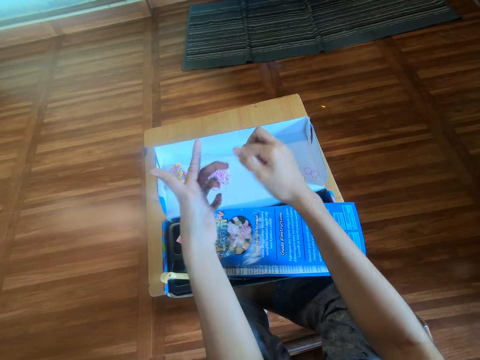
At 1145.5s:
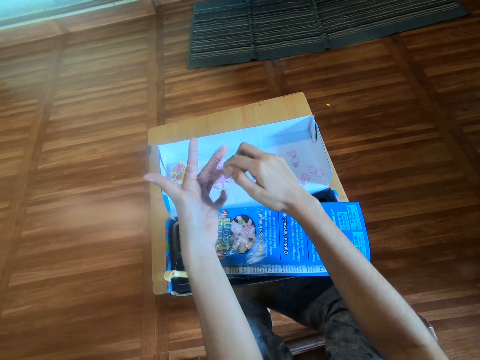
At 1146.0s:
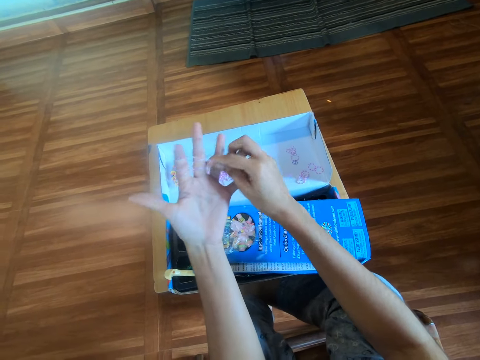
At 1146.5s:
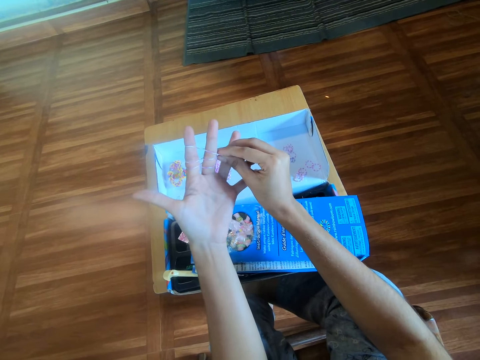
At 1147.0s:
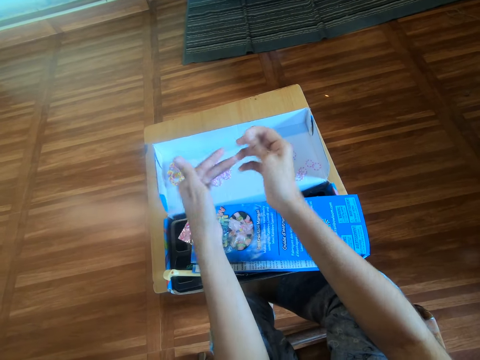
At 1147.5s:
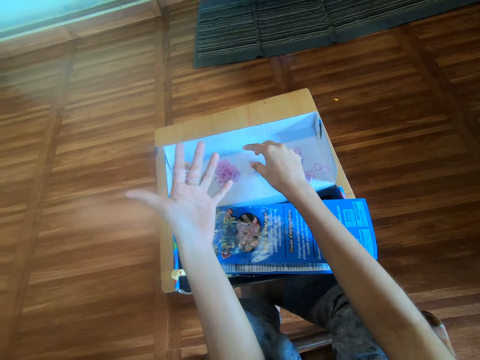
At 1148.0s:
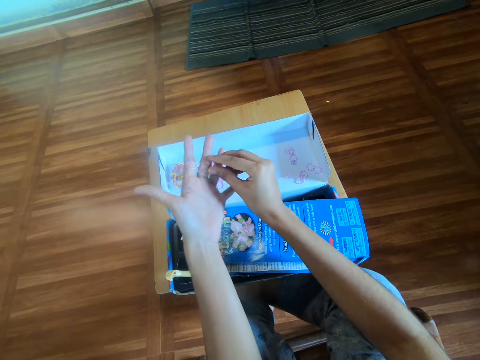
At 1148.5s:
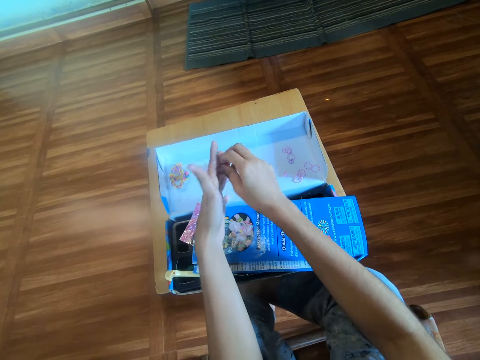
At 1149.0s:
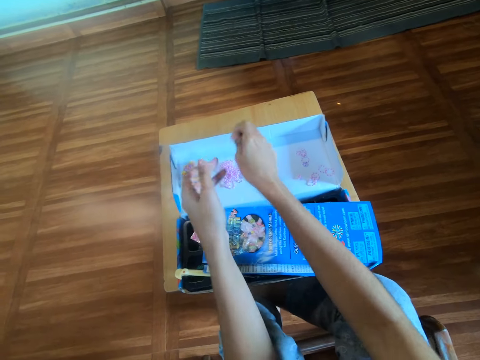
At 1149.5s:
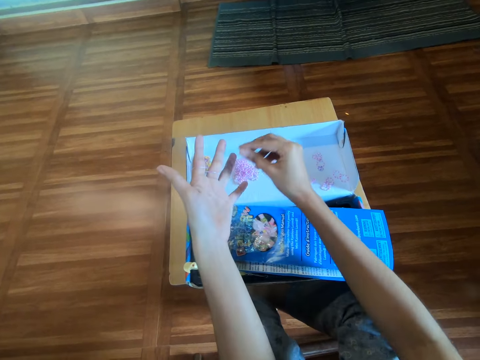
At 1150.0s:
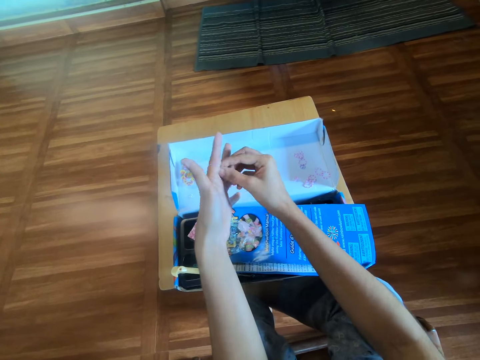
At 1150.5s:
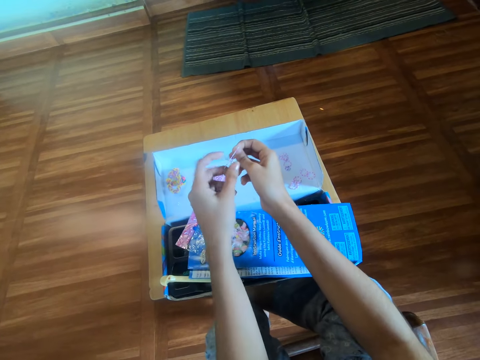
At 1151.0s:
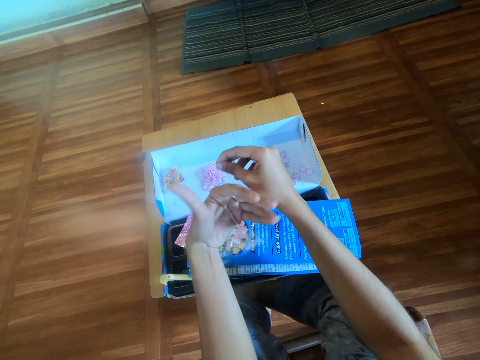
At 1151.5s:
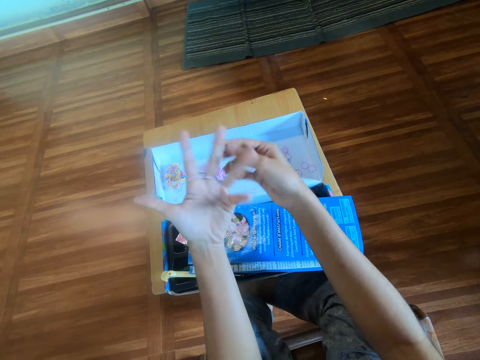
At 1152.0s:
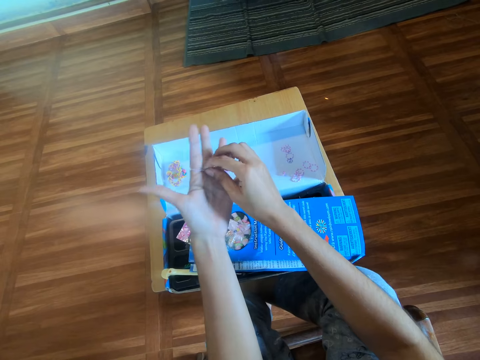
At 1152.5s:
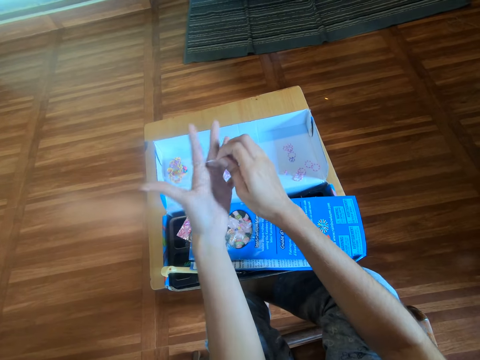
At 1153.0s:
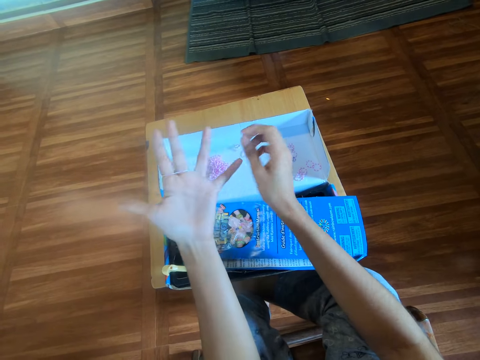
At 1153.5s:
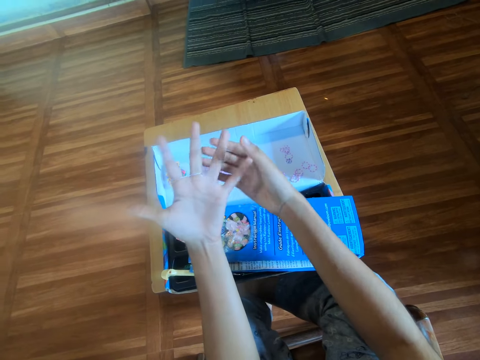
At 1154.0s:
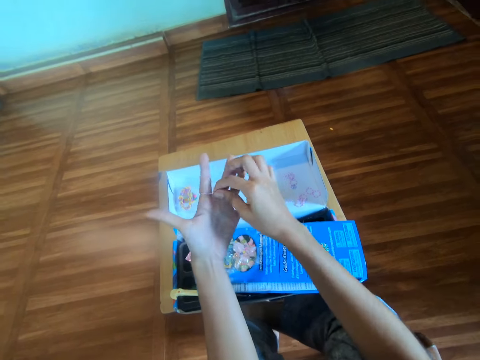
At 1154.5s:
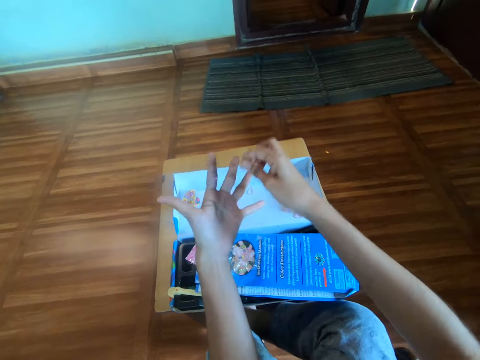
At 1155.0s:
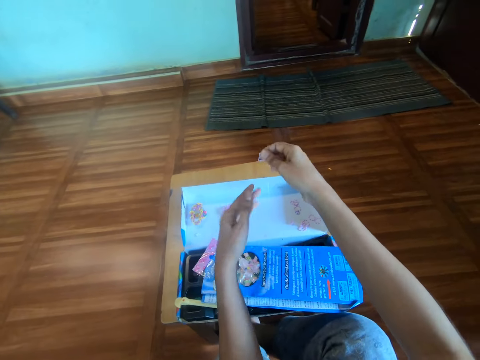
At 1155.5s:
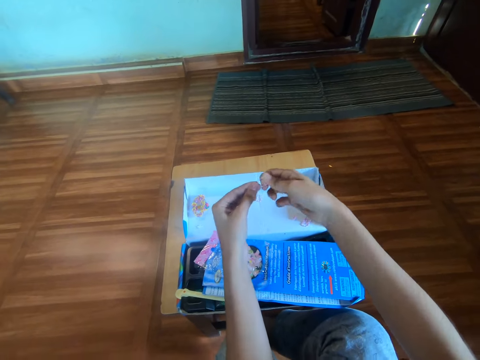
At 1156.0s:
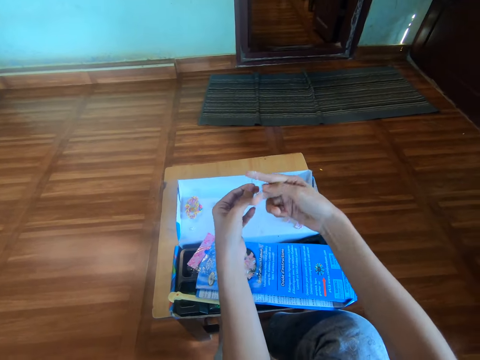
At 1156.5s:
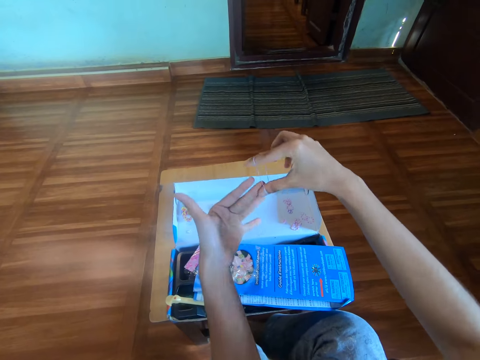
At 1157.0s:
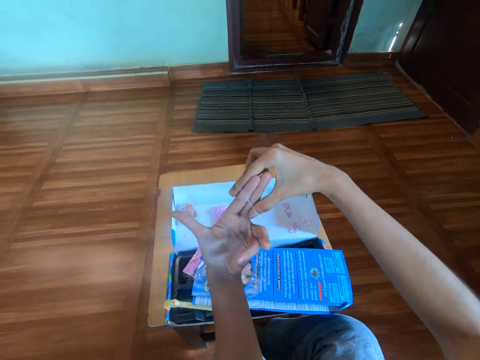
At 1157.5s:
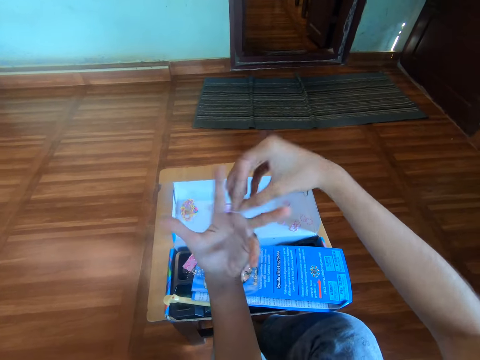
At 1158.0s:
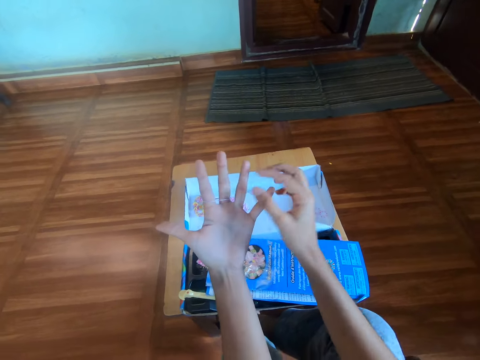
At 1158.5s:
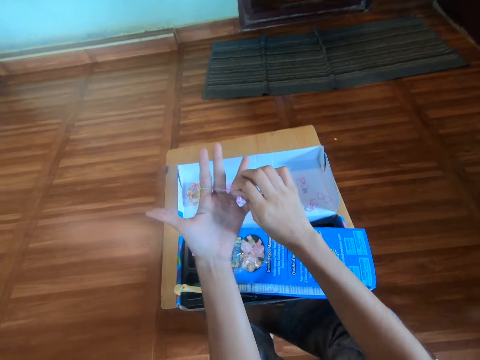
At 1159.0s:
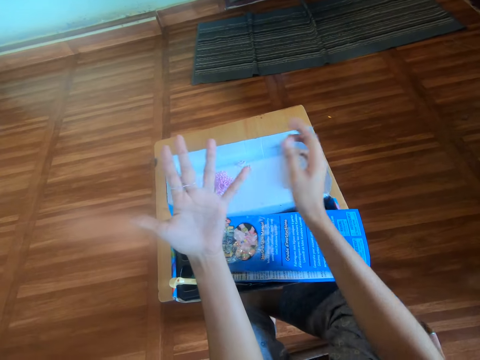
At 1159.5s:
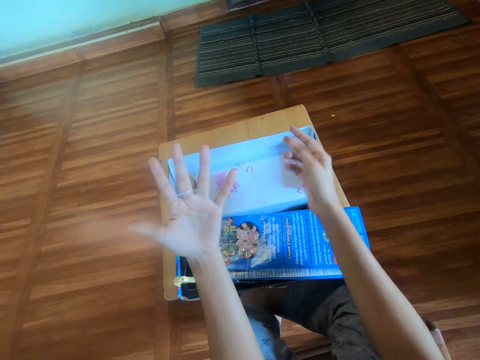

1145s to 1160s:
The camera wearer removes a mini rubber band from her left hand with her right hand. She drops the rubber band on the carton box. She removes a rubber band from her left hand with her right hand. She drops the rubber band on the carton box. She adjusts a rubber band on her left hand with her right hand. She removes the rubber band from her left hand with her right hand. She wears the rubber band around her right hand. She wears the rubber band on her left hand with her right hand. She adjusts the rubber band on her left hand with her right hand.

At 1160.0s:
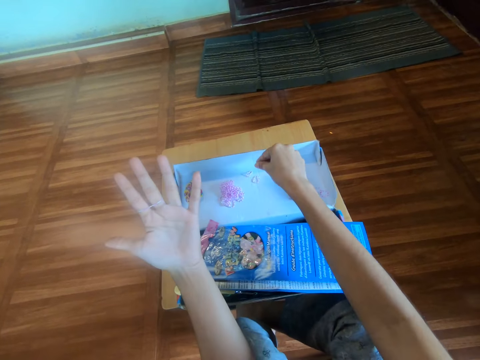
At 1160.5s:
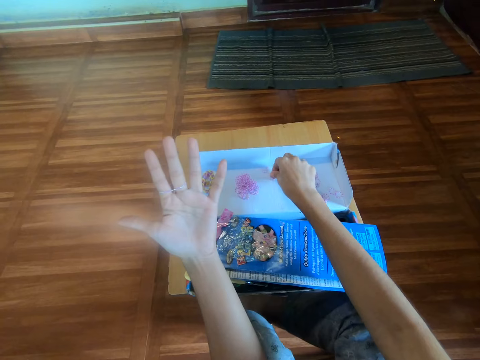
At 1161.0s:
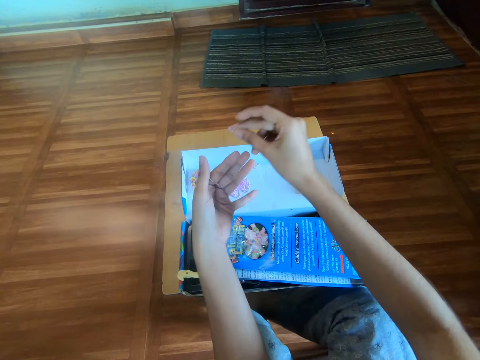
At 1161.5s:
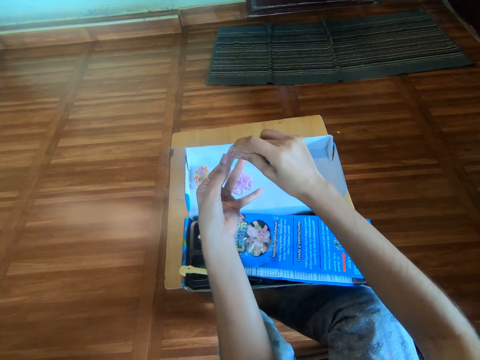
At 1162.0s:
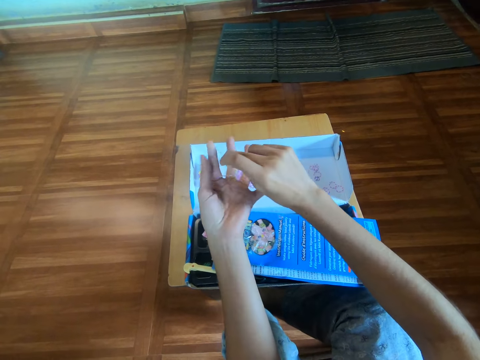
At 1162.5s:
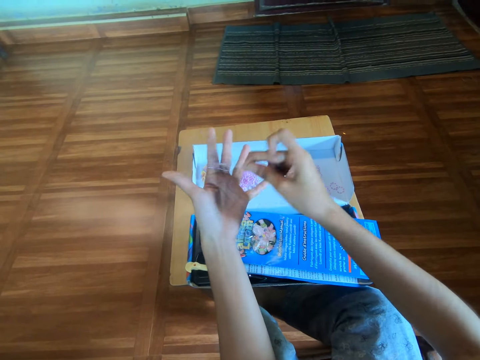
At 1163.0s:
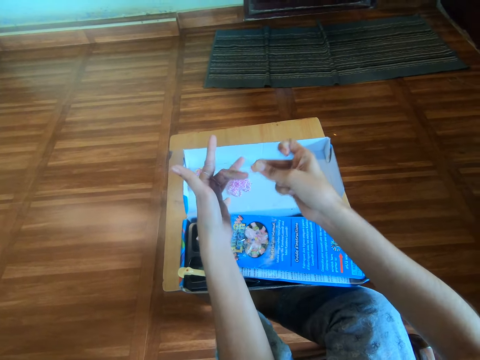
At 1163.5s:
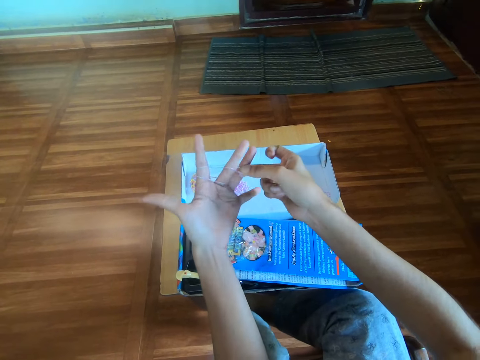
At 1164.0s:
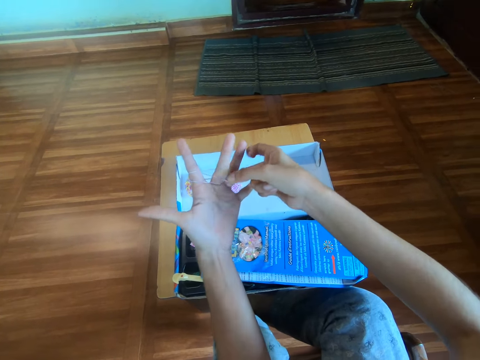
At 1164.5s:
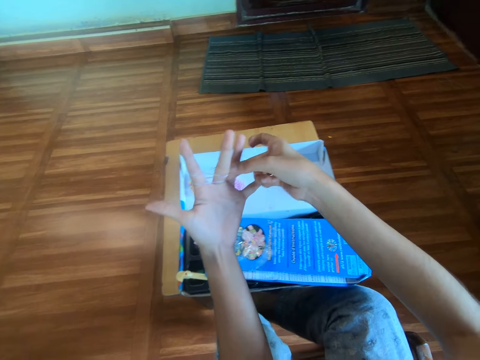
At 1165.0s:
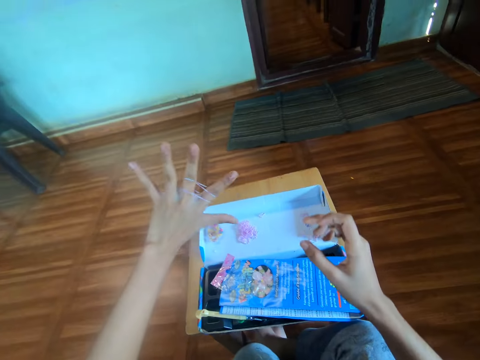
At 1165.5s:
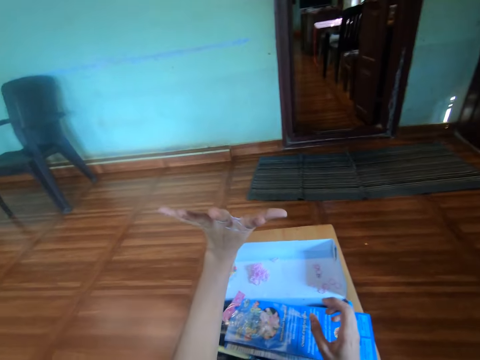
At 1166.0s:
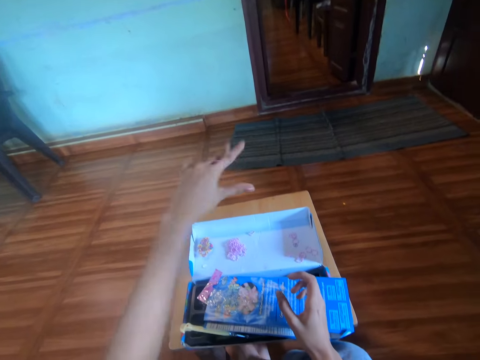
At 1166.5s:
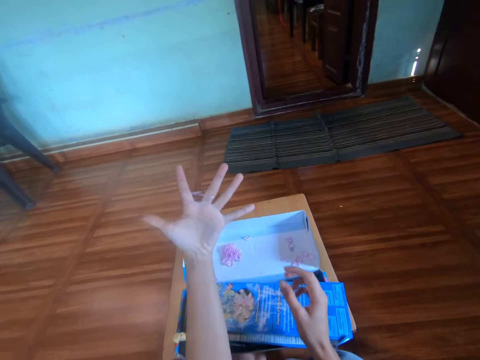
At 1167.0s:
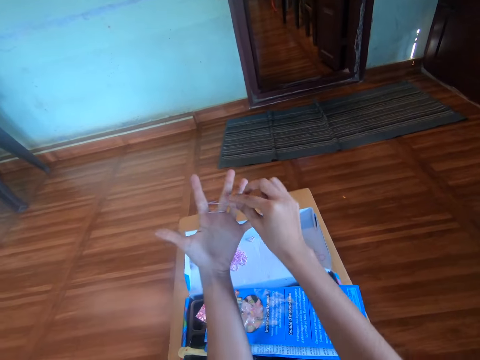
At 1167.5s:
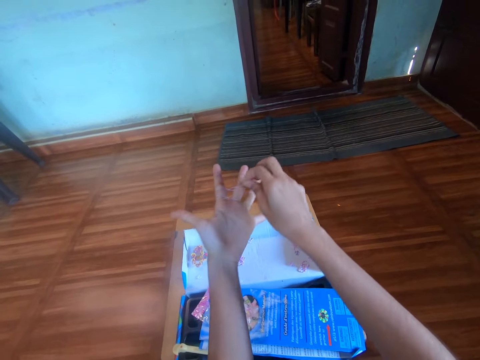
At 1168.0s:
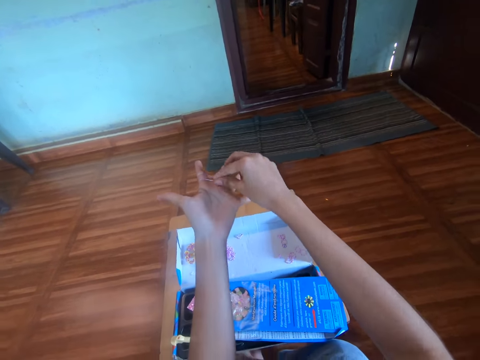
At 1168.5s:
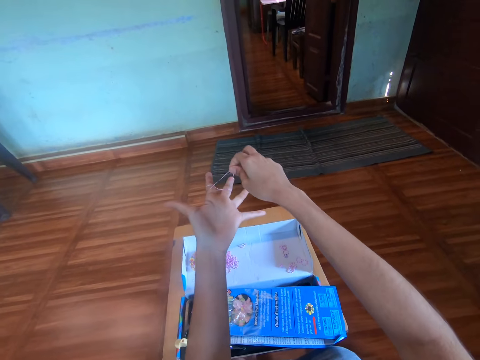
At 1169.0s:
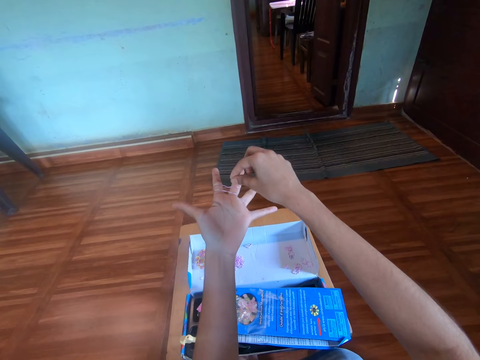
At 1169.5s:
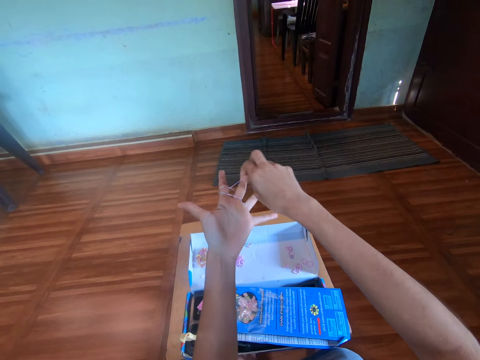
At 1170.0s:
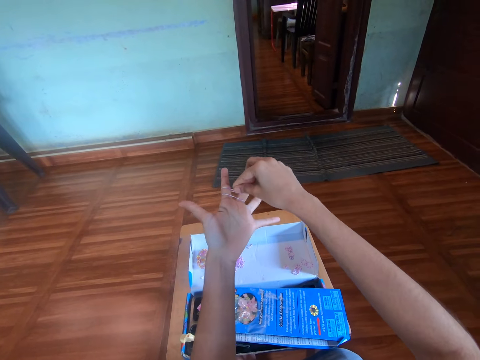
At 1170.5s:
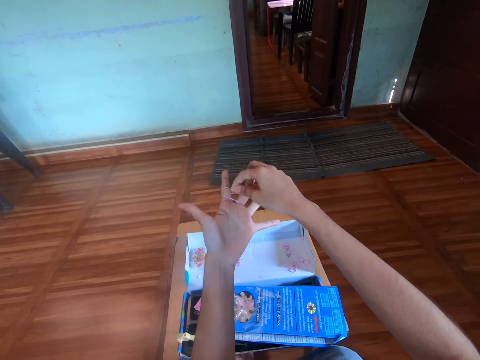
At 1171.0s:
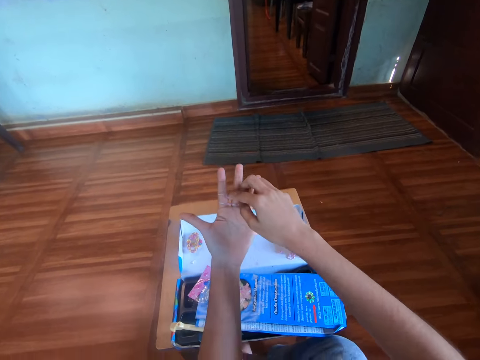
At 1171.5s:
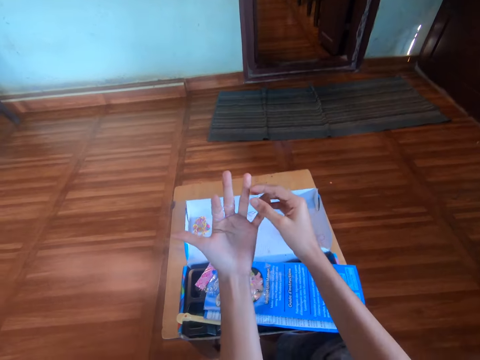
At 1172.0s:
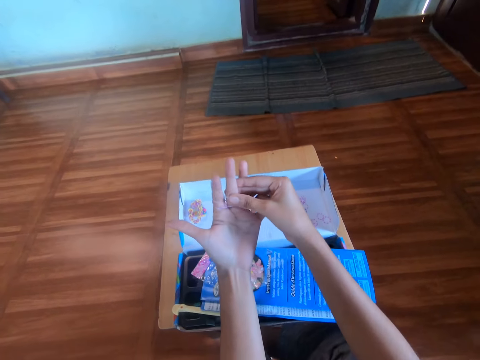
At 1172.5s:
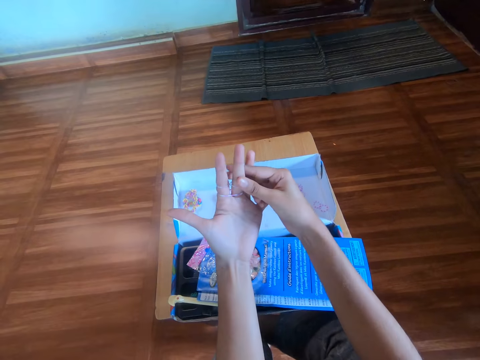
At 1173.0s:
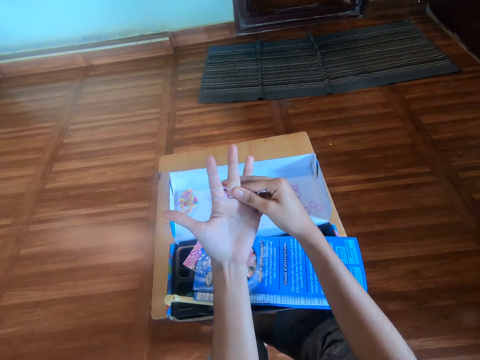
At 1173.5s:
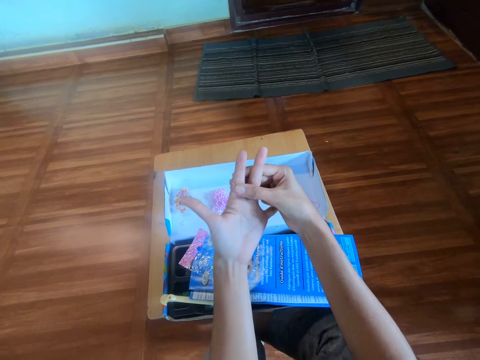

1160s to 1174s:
The camera wearer picks a mini rubber band from the carton box with her right hand. She rolls the mini rubber band on the fingers. She wears the rubber band on her left hand with her right hand. She makes a craft with the rubber band. She adjusts the mini rubber bands on the fingers.
